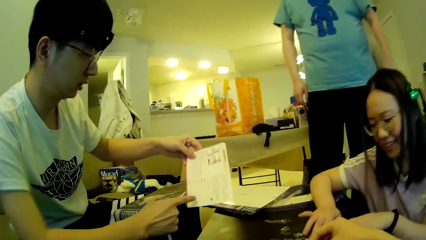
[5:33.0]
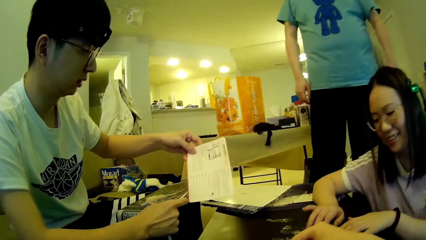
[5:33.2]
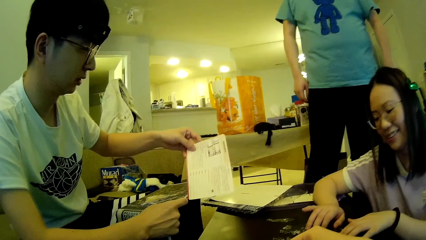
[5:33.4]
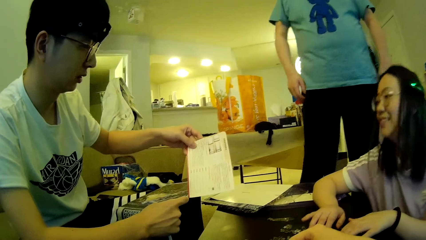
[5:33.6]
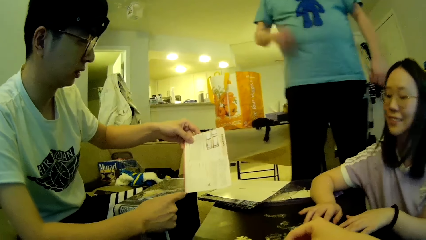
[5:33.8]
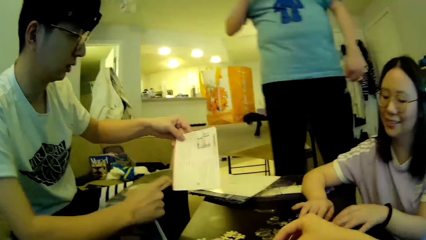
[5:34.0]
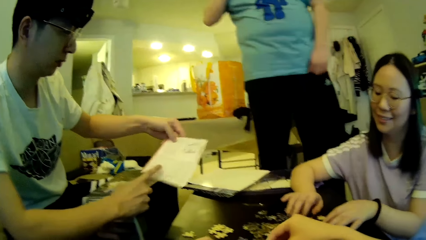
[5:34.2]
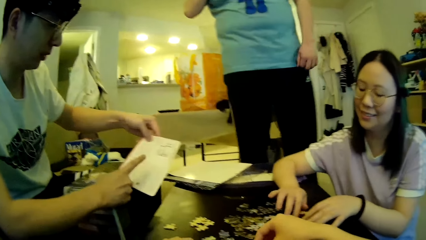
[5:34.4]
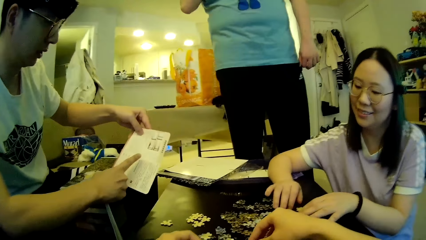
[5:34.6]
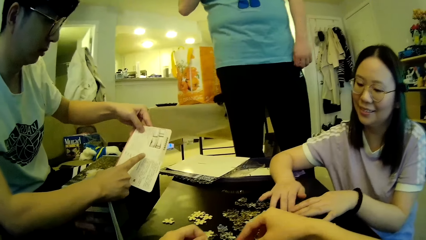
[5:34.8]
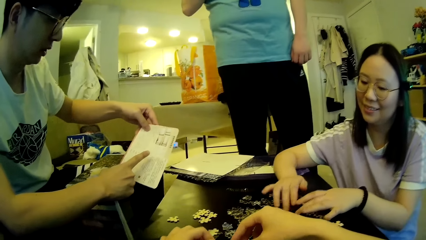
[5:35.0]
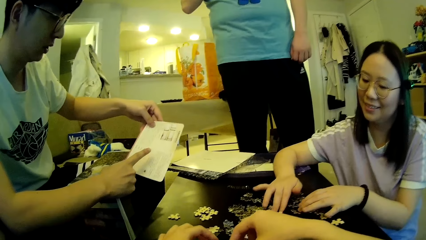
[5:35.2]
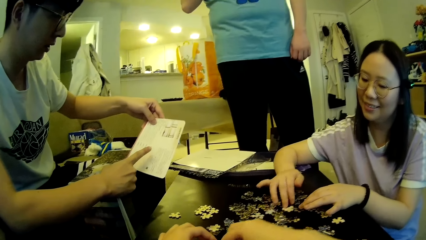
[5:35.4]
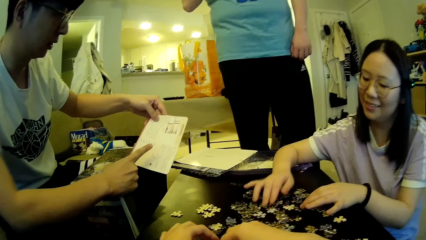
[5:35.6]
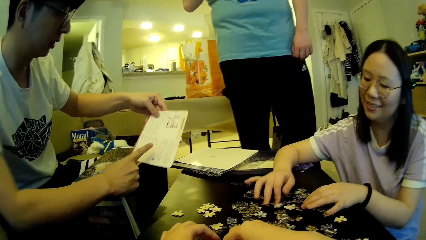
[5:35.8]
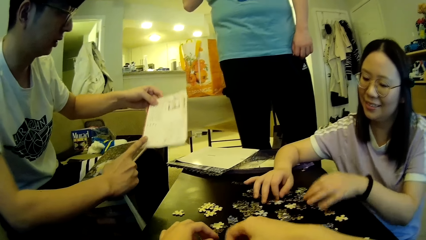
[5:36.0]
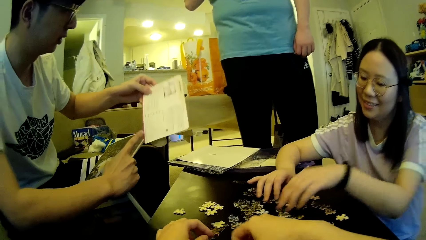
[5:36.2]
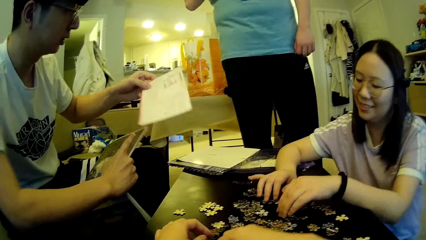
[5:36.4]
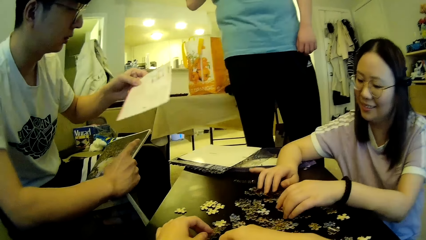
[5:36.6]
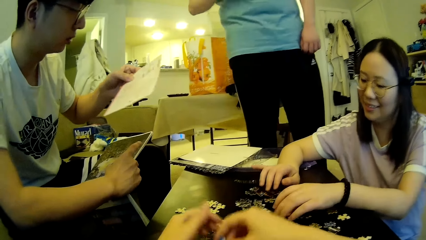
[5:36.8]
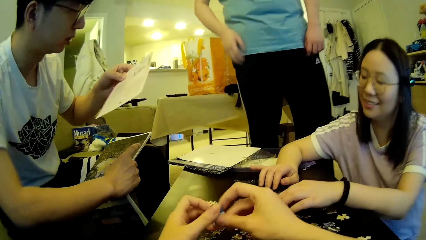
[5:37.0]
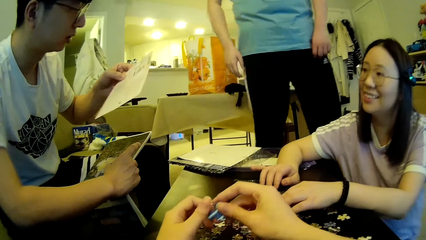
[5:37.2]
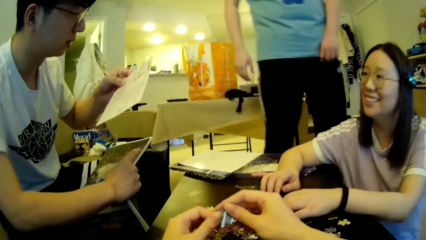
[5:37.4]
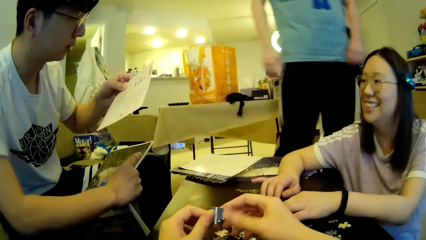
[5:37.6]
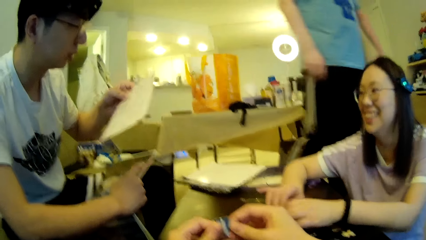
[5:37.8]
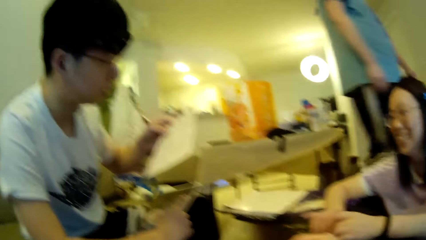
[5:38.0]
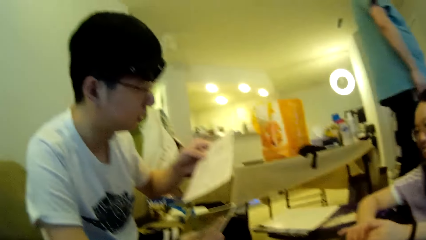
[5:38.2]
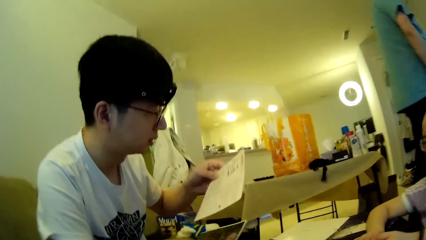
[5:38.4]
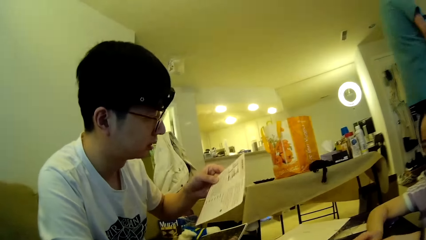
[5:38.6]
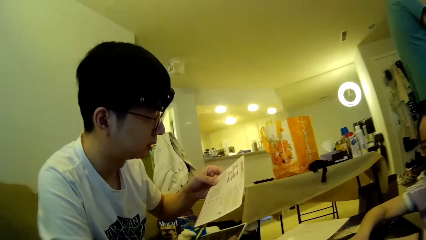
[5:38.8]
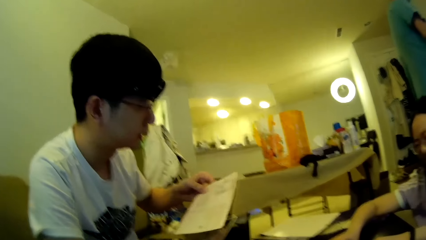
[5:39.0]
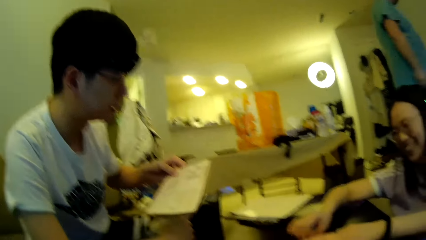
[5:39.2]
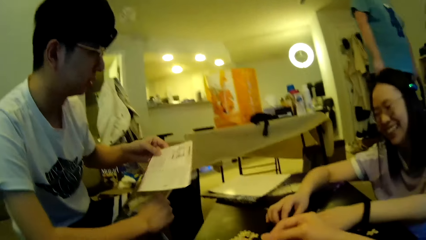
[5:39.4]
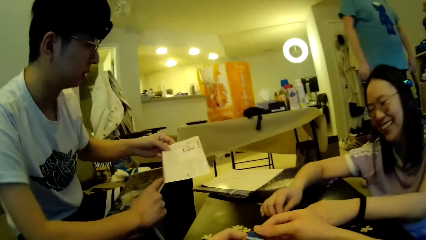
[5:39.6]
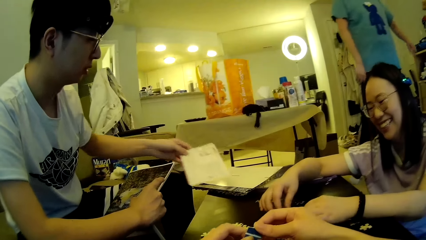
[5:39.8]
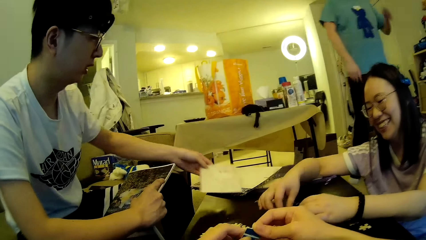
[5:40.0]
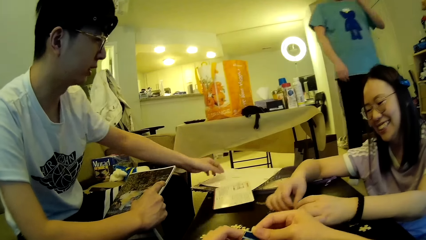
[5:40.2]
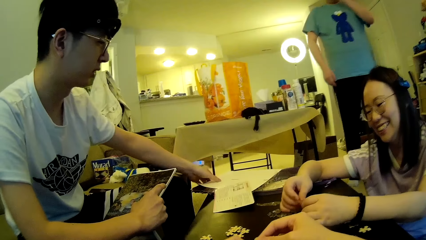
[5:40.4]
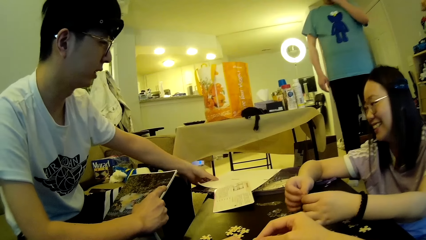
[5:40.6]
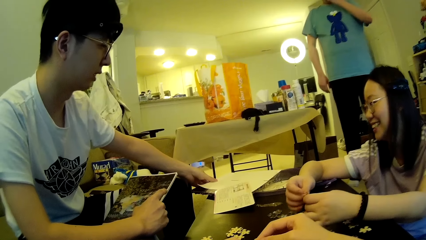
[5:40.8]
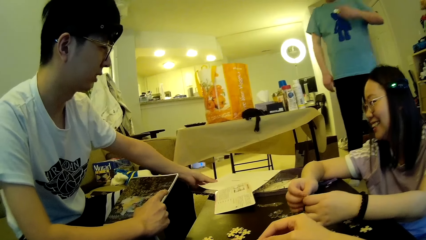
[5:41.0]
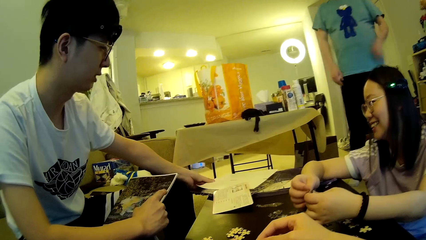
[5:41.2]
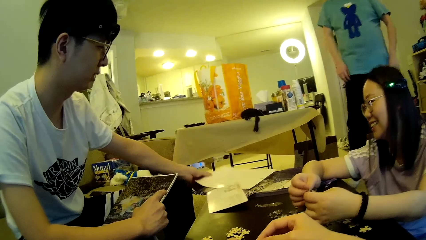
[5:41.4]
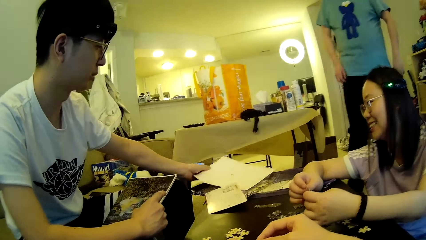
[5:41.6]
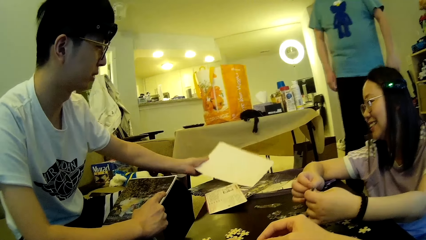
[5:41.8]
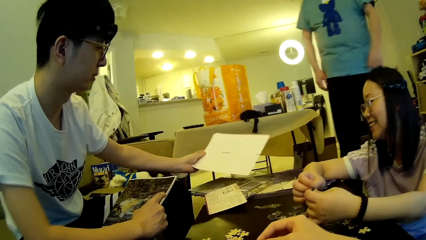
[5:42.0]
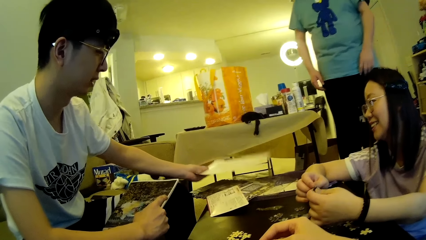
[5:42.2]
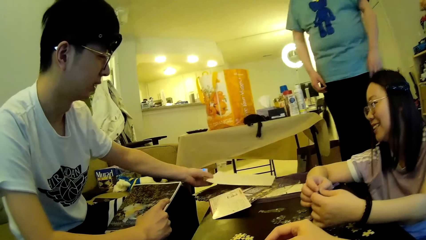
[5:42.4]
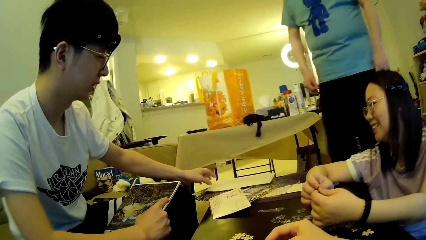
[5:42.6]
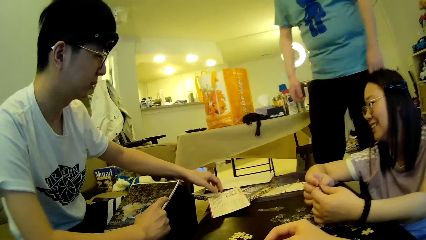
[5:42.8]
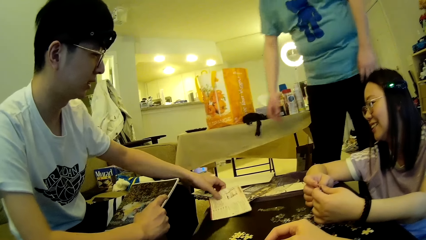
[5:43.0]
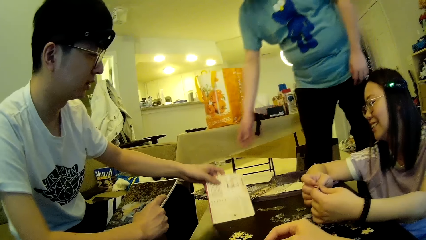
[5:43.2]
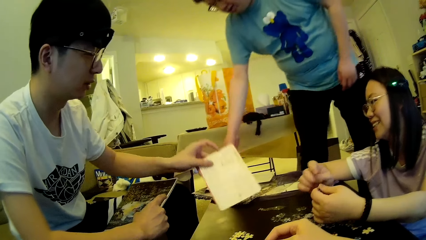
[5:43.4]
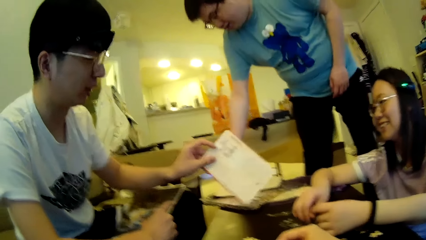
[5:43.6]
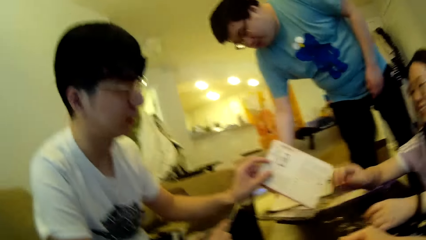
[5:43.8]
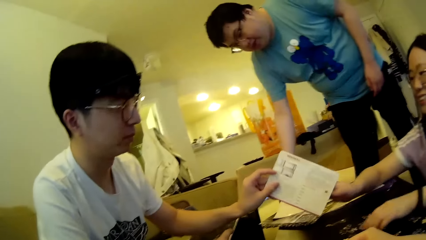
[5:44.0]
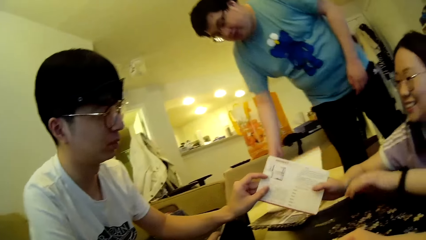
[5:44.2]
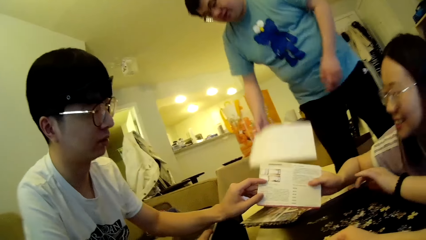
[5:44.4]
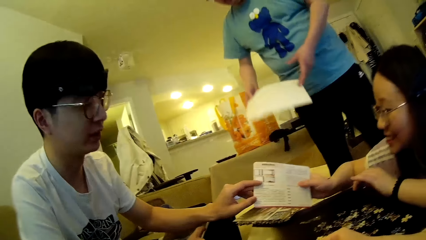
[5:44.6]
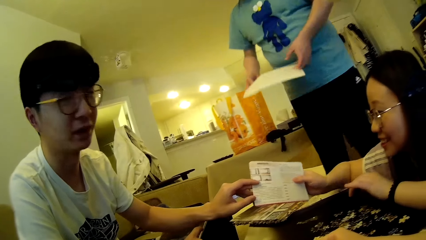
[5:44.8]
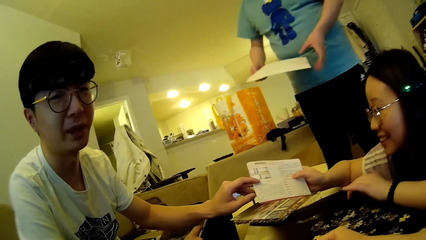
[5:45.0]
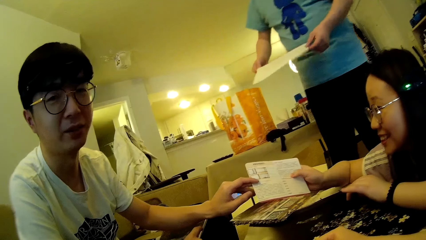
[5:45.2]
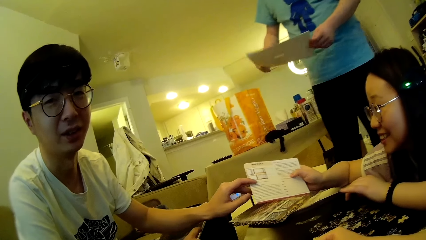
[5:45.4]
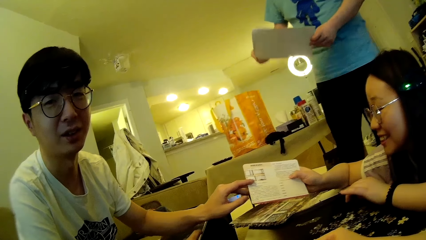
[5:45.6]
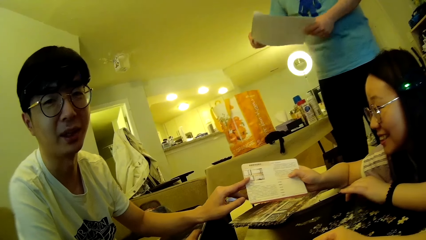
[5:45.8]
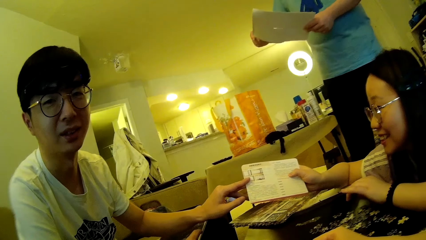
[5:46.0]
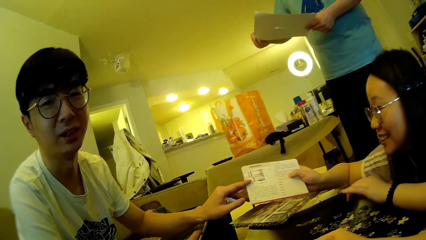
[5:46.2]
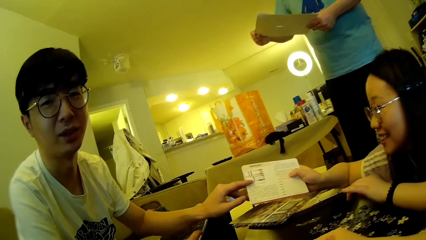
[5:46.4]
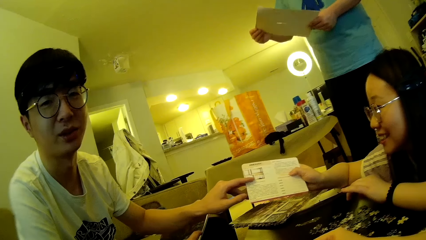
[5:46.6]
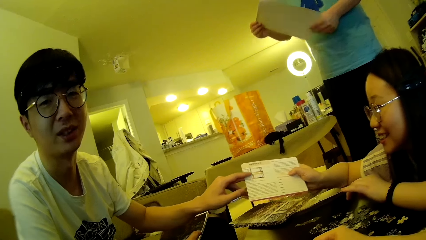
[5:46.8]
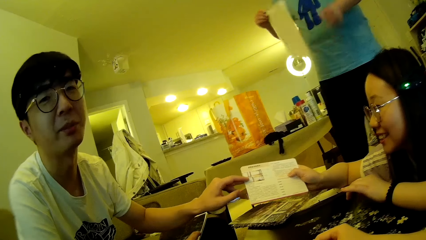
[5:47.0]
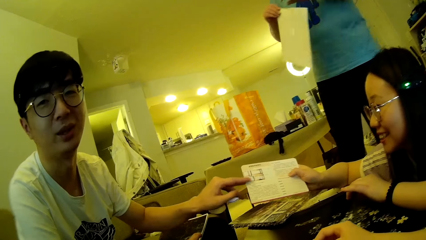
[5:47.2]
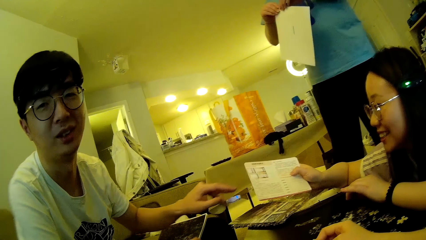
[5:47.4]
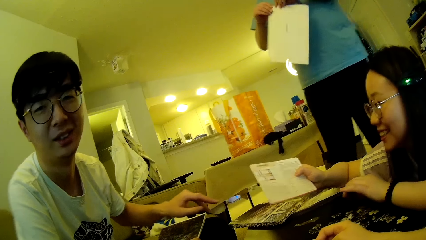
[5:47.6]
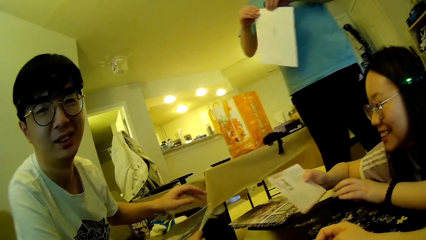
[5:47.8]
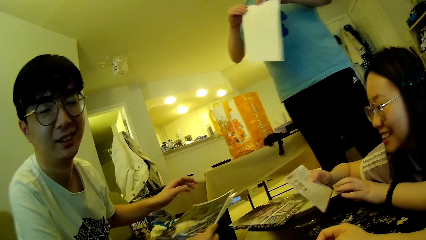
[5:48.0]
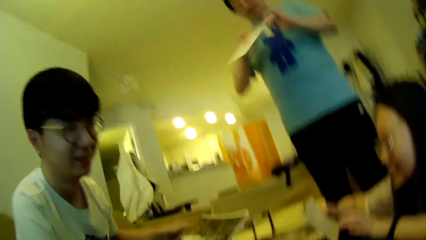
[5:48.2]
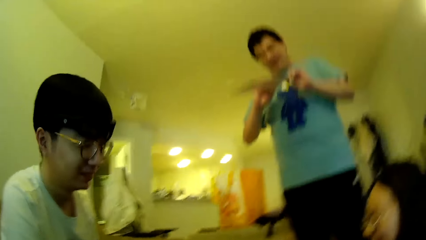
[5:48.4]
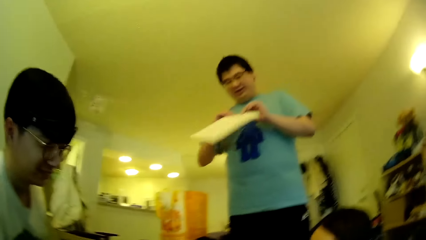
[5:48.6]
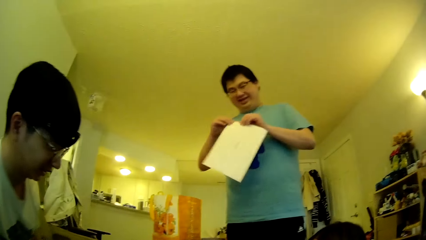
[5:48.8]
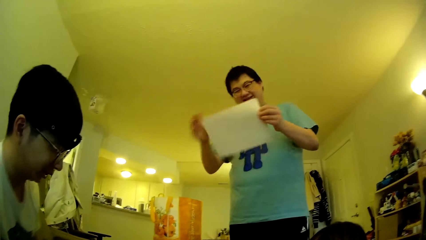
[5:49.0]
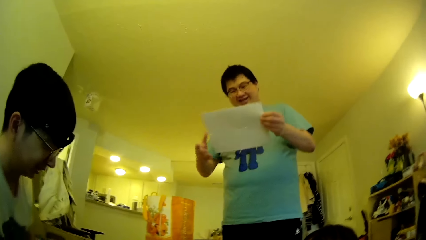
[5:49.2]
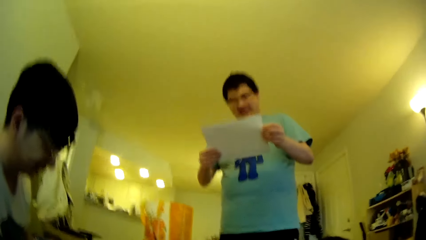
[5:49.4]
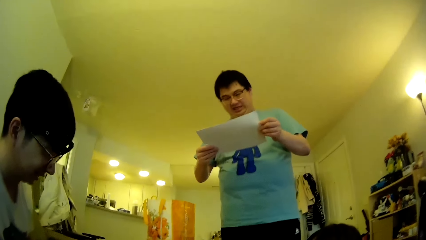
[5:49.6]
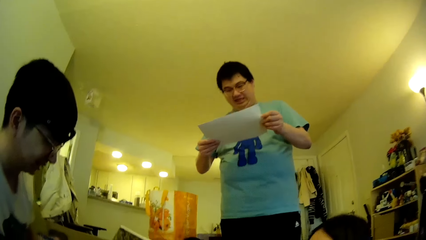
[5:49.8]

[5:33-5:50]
A man views the paper. Another man moves the hand. The camera wearer and a woman adjust puzzle pieces on the table. The first man looks at the paper. The camera wearer looks around. The other man steps forward and looks around. The first man puts the paper on the table. The other man steps forward. The first man moves the paper and picks up the paper. The other man picks up the paper on the table. The first man gives the woman the paper. The woman looks at the paper. The other man looks at the paper. The first man moves the hand. The other man looks at the paper. The other man adjusts the paper.
